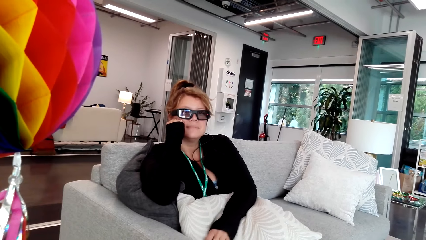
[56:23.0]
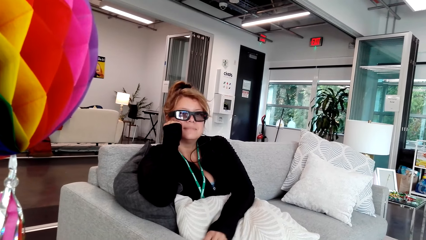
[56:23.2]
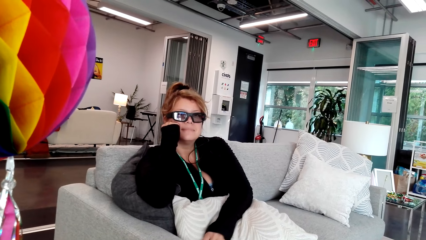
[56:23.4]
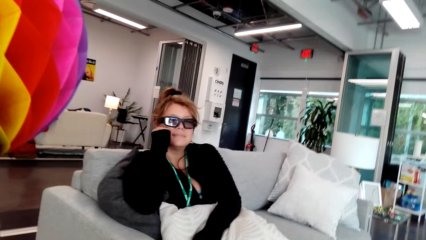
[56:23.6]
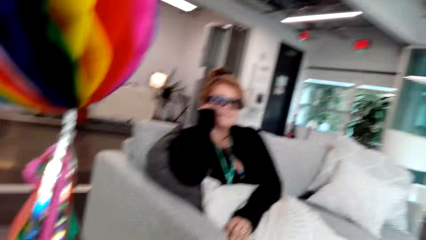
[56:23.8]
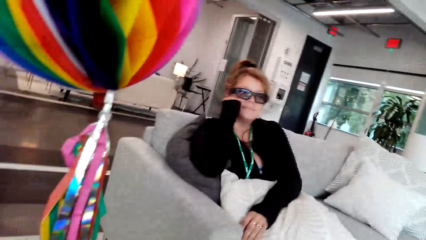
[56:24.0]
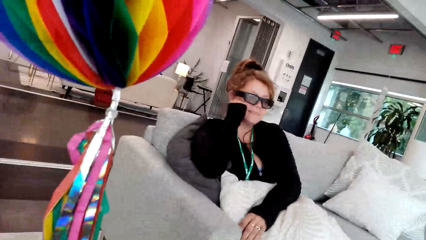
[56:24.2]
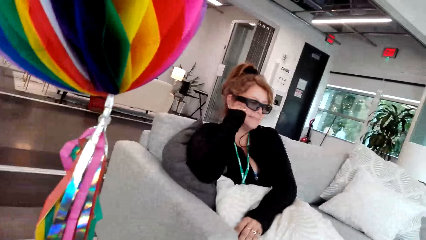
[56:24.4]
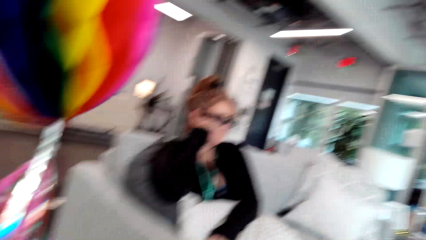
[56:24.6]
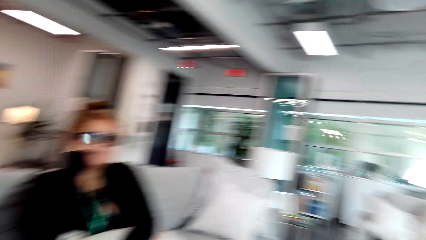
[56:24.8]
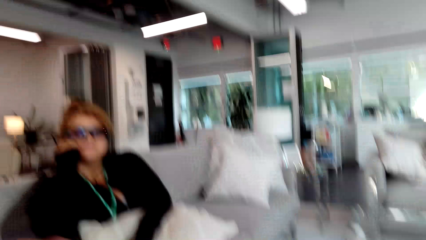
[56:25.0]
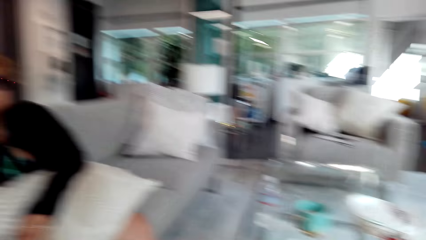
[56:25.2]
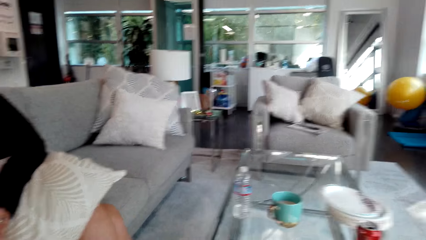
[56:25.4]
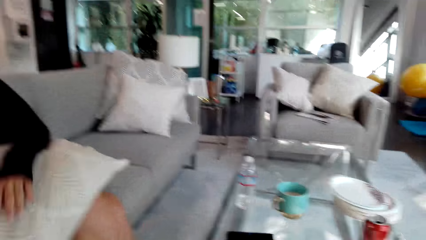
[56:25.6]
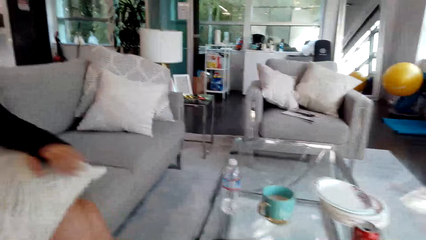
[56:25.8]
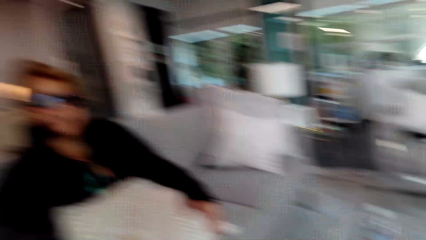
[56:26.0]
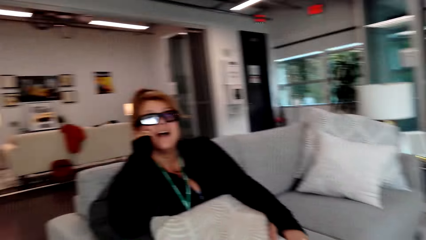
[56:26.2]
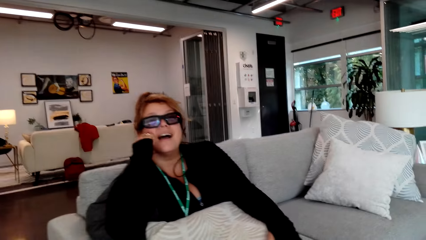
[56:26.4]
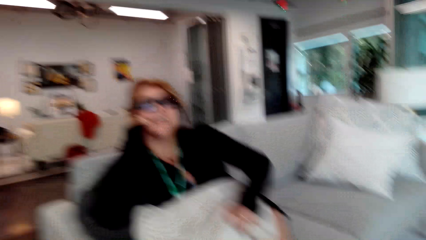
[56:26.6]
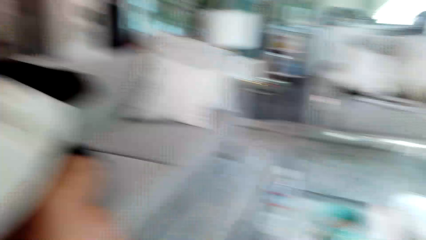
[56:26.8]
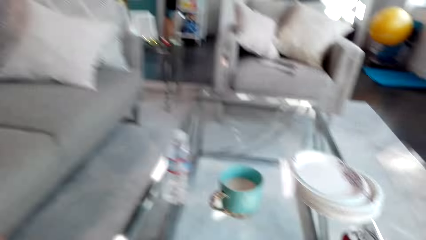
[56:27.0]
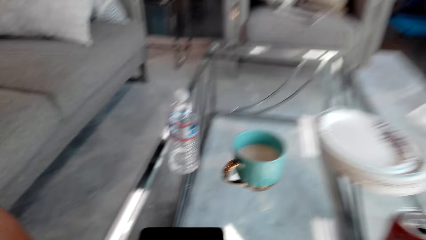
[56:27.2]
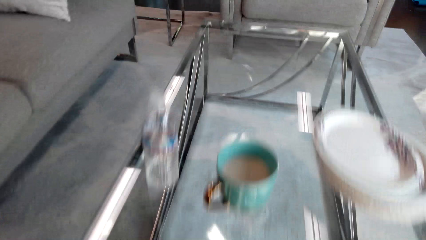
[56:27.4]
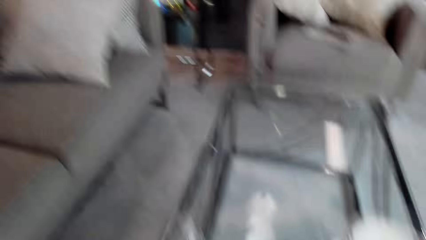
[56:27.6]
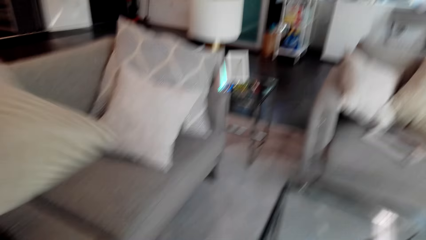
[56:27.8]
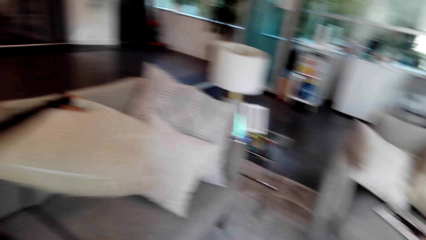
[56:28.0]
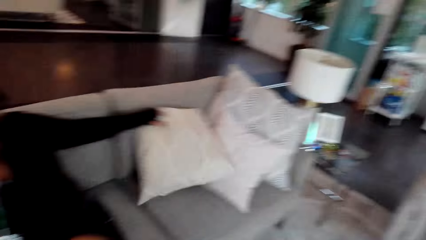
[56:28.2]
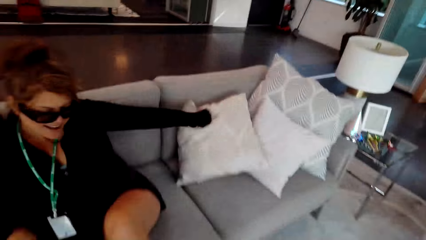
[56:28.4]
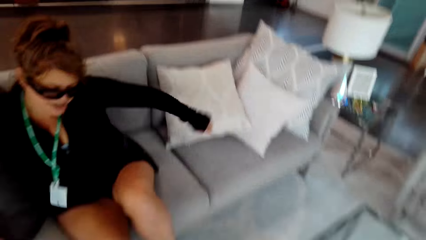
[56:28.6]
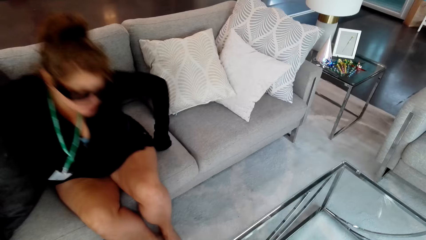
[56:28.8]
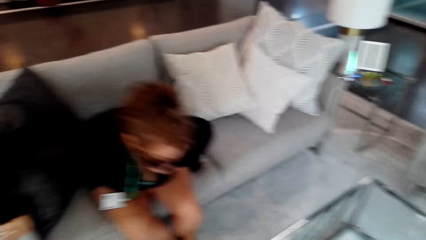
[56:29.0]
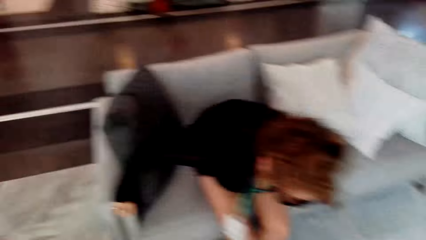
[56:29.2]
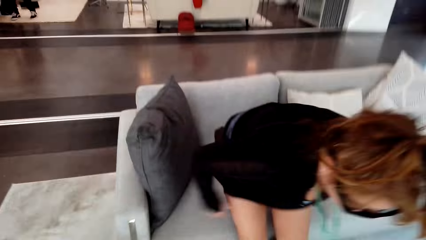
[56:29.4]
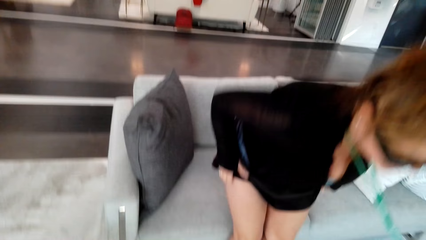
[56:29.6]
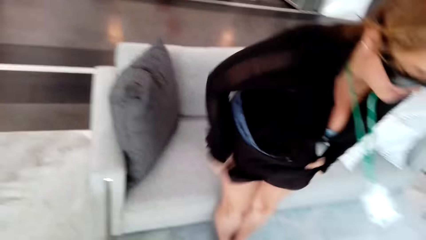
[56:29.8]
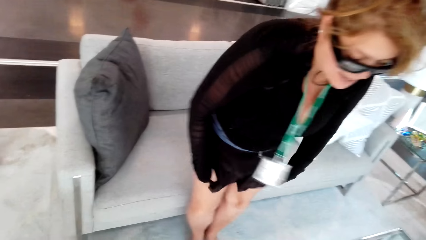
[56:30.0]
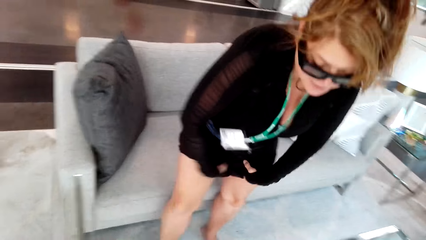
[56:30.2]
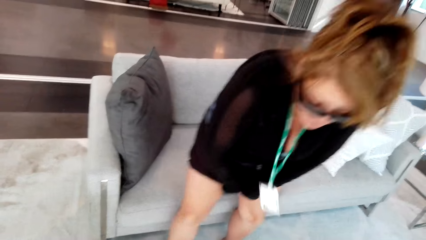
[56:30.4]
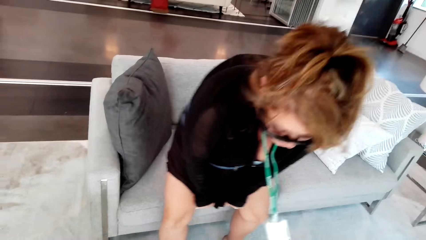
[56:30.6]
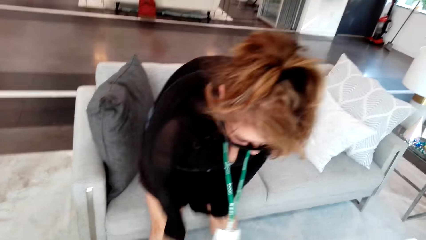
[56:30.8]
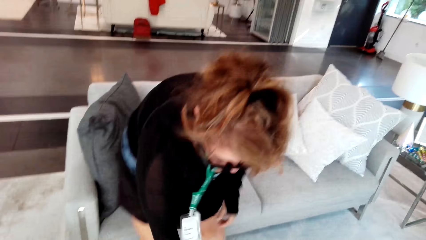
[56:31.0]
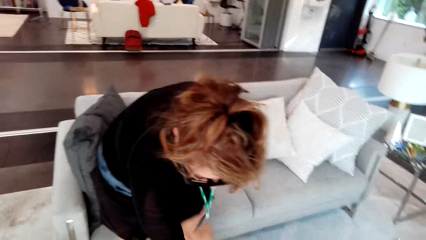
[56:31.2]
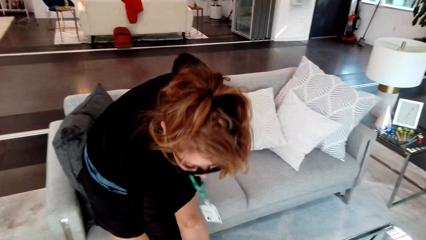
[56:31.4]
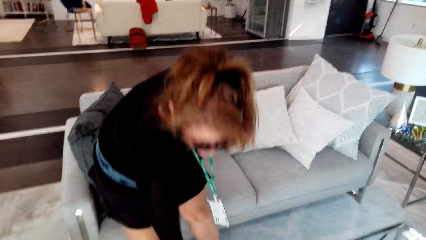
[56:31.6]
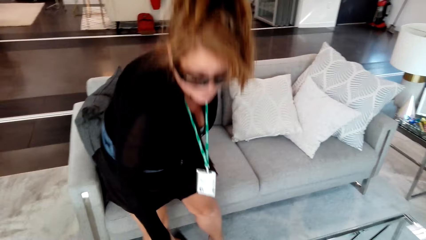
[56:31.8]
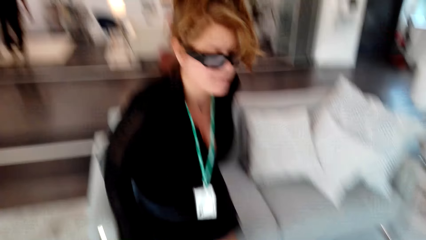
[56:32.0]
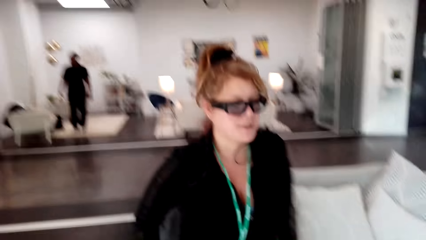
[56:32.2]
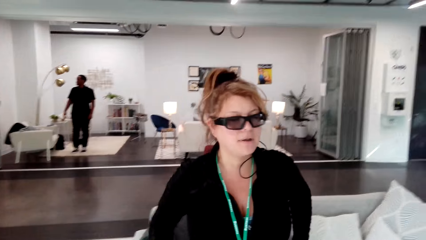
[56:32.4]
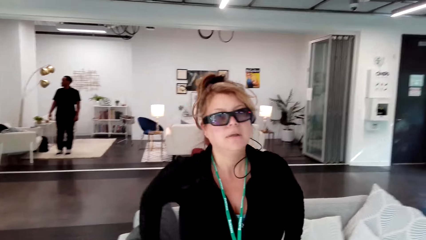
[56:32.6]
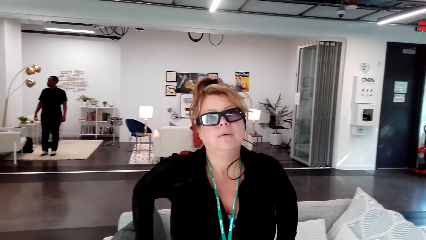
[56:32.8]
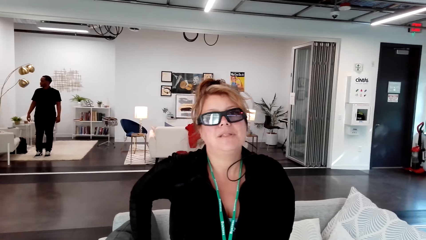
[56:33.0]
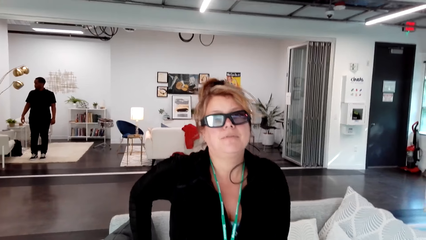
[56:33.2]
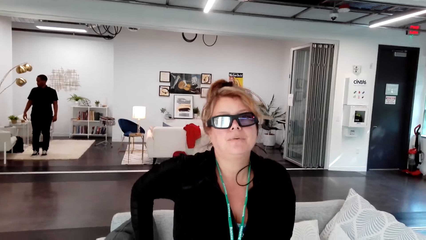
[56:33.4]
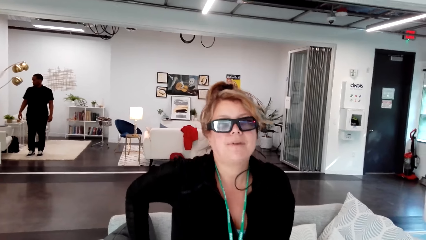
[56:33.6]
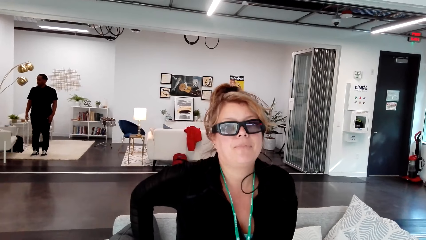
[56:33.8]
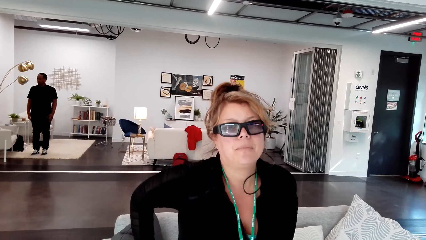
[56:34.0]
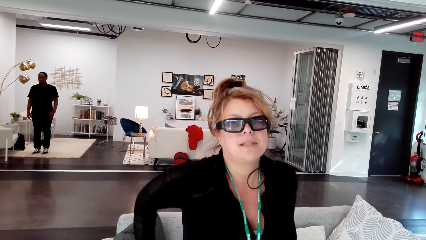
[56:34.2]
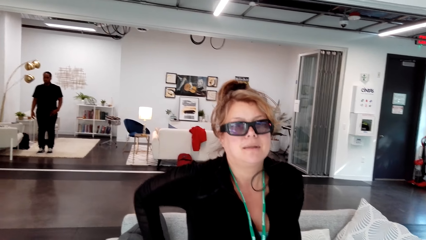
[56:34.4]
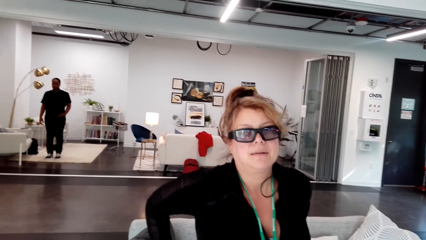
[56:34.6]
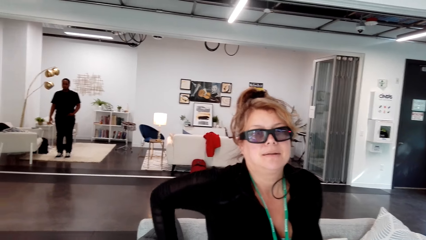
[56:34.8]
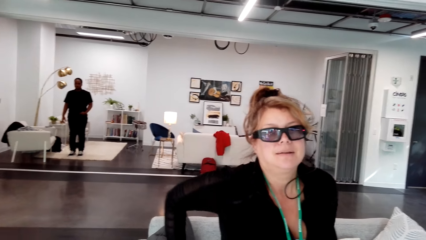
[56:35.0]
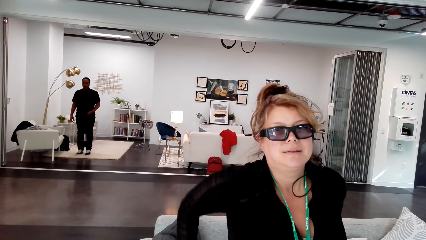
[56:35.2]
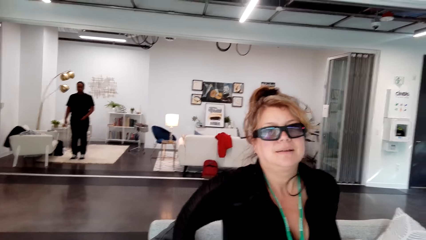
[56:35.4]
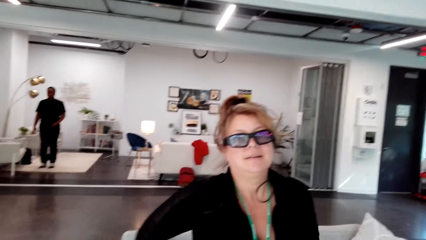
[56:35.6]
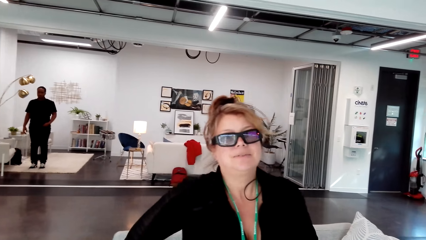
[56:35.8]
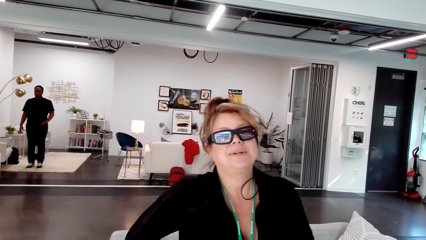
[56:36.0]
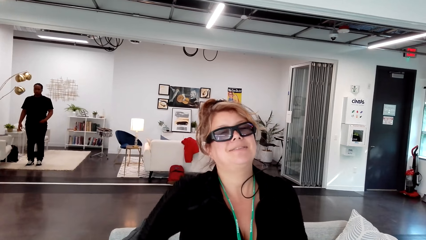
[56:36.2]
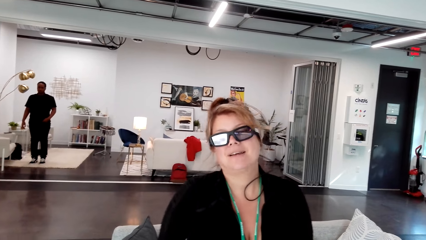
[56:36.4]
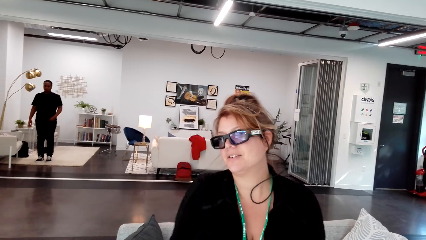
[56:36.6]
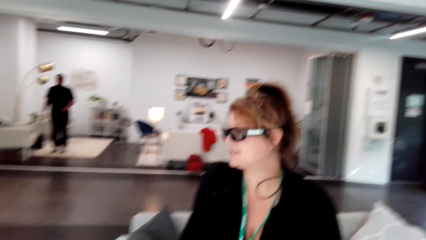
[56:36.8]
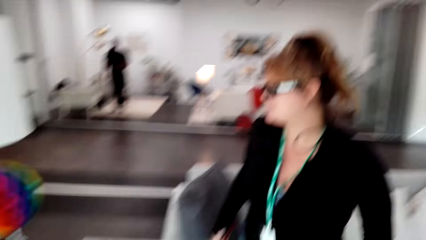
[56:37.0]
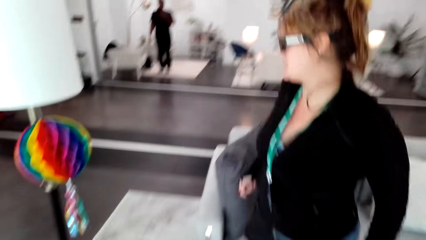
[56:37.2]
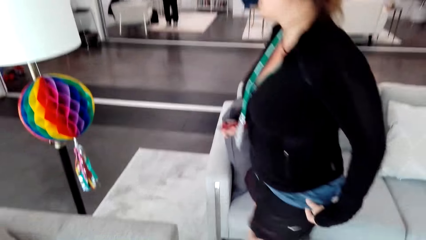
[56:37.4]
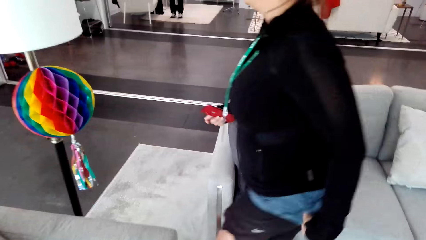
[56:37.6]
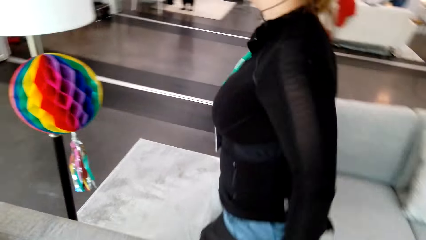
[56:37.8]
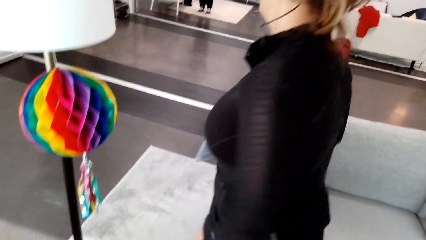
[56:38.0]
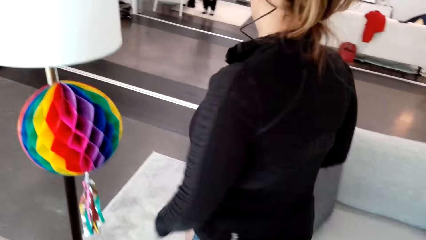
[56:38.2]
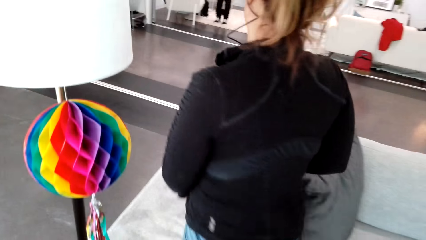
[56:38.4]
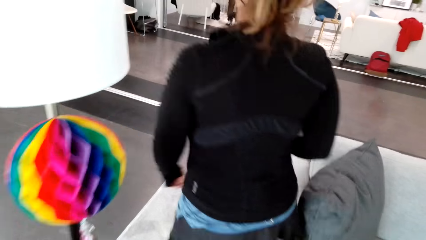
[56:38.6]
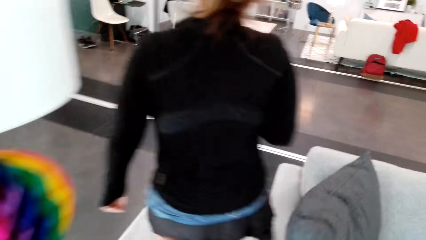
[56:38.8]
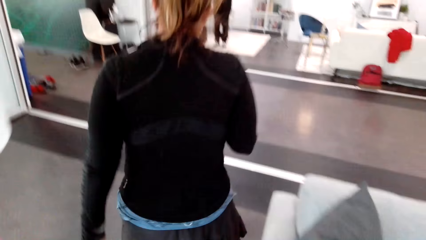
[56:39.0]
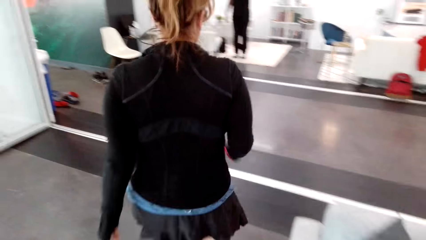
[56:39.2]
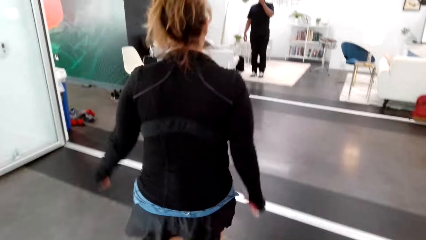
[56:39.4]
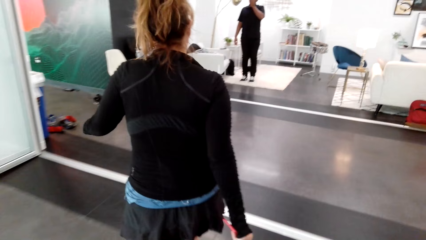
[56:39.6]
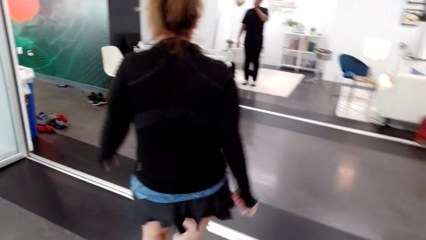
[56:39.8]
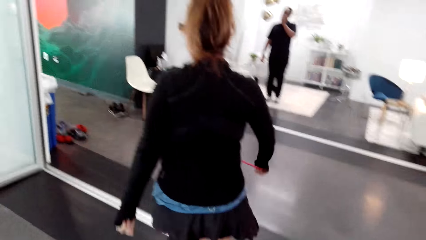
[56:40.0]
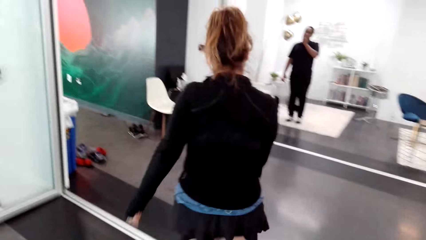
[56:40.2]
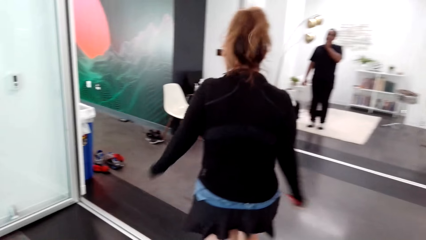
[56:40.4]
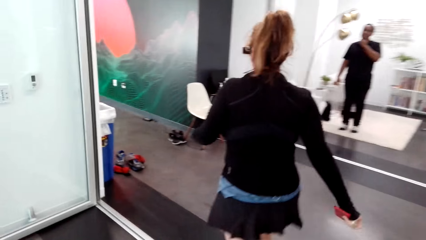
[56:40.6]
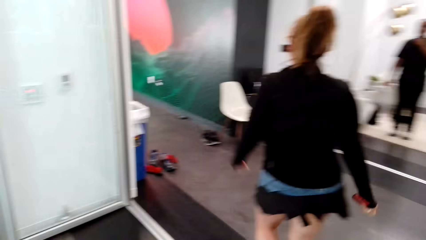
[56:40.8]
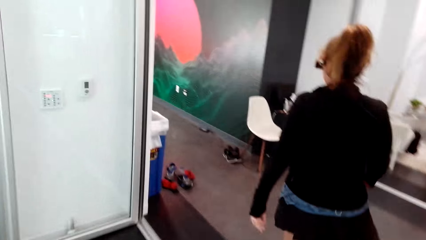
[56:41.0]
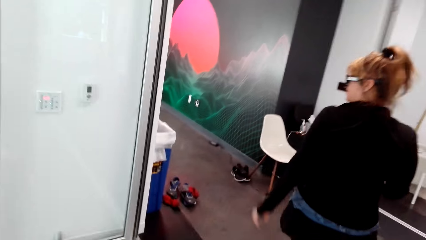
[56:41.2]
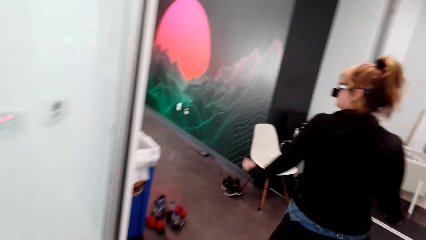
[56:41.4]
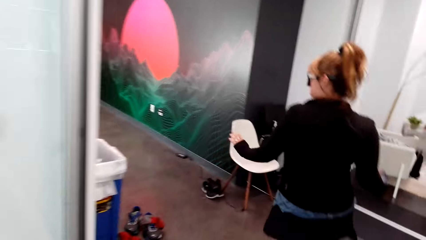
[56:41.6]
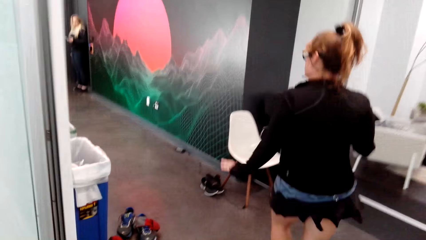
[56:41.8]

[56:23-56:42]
The camera wearer looks at the table. A lady stands. The camera wearer straightens a cloth with both hands. The lady pulls the cloth. The camera wearer looks at the lady. The lady talks to the camera wearer. The lady walks to the seat. The camera wearer walks in the room.
